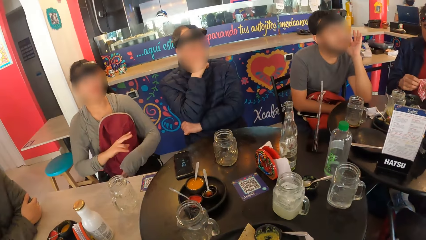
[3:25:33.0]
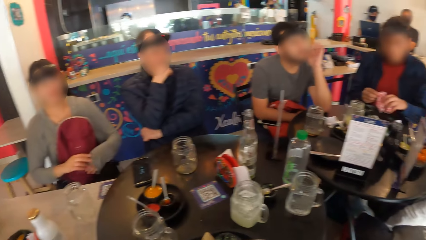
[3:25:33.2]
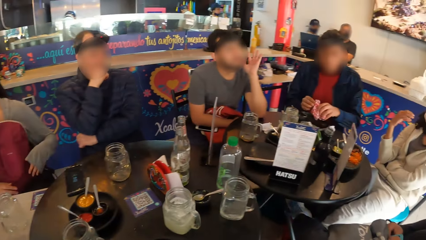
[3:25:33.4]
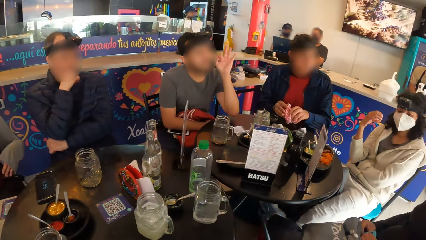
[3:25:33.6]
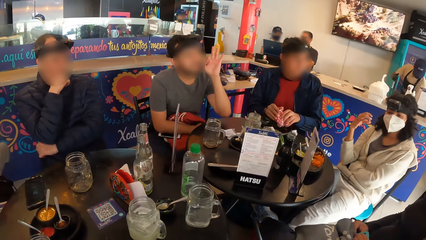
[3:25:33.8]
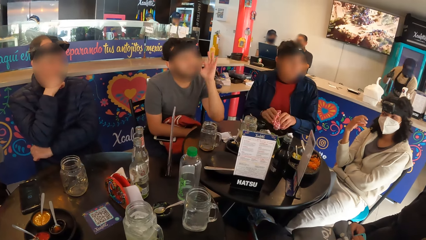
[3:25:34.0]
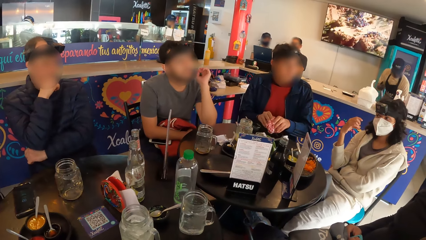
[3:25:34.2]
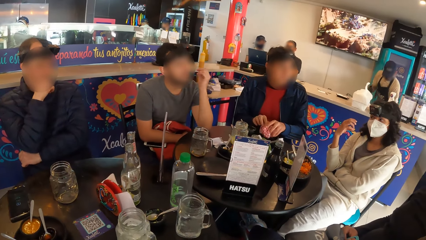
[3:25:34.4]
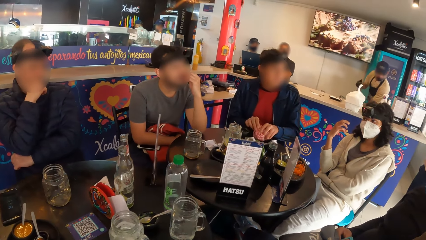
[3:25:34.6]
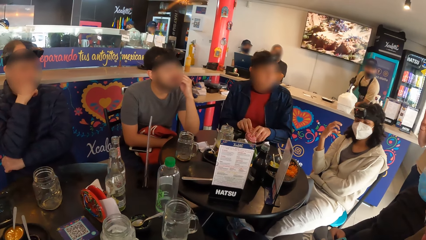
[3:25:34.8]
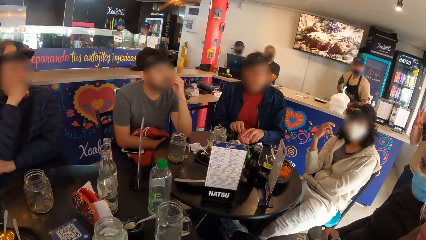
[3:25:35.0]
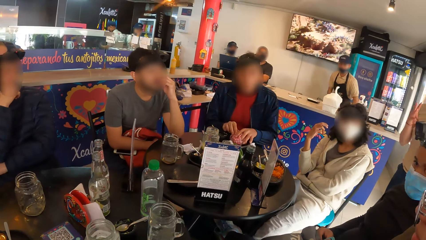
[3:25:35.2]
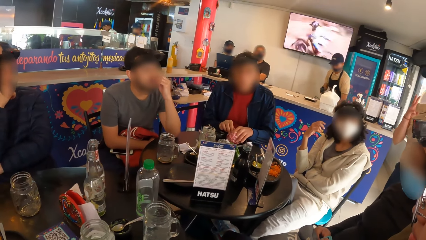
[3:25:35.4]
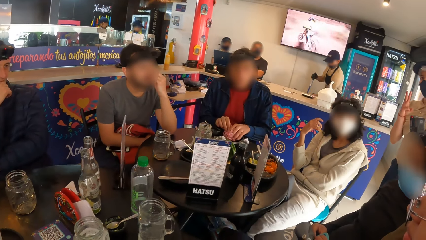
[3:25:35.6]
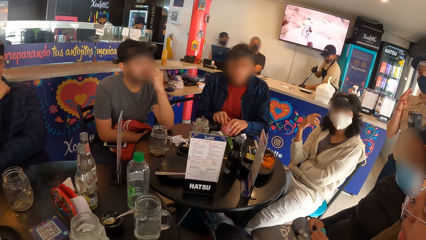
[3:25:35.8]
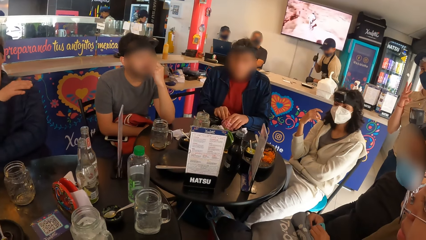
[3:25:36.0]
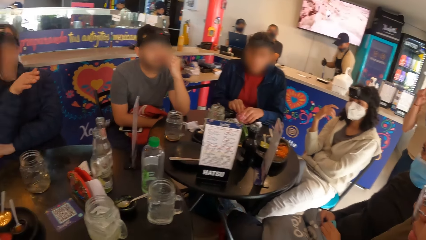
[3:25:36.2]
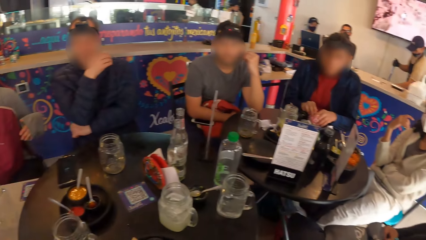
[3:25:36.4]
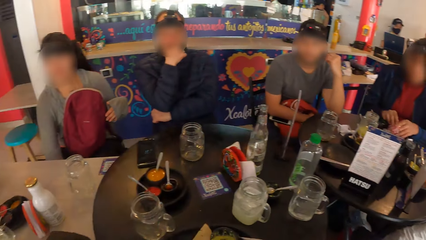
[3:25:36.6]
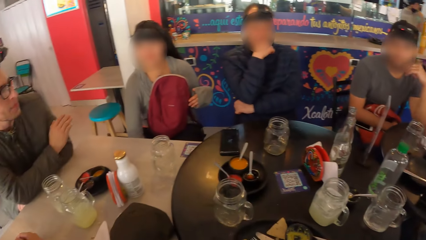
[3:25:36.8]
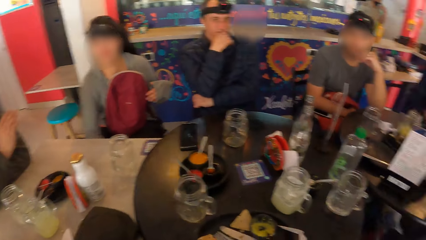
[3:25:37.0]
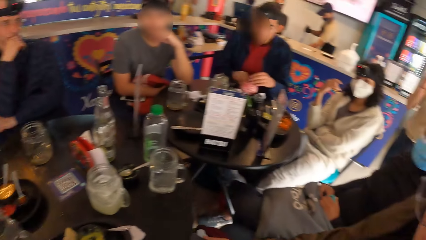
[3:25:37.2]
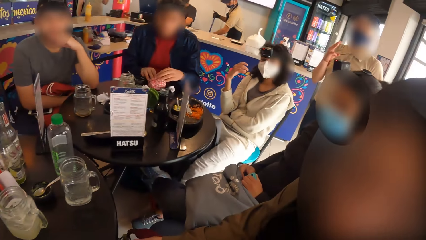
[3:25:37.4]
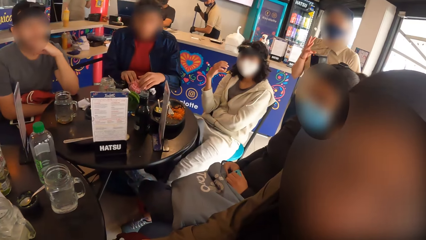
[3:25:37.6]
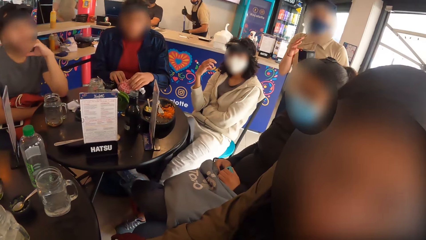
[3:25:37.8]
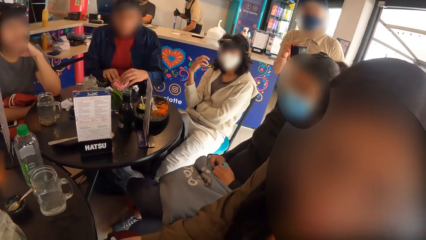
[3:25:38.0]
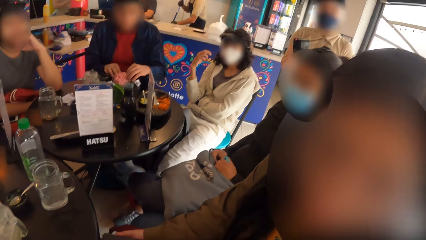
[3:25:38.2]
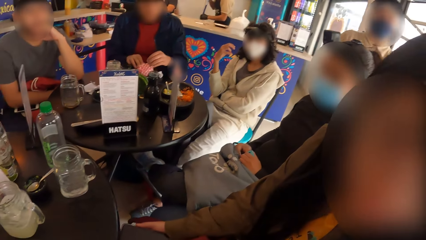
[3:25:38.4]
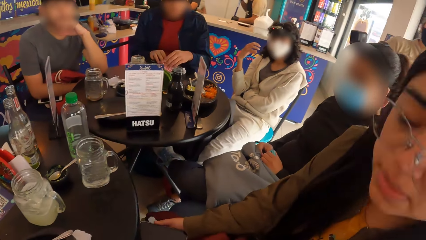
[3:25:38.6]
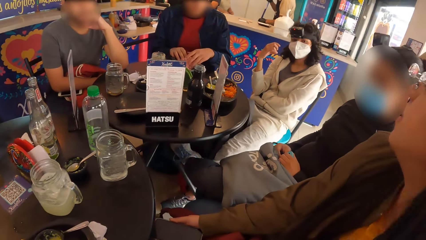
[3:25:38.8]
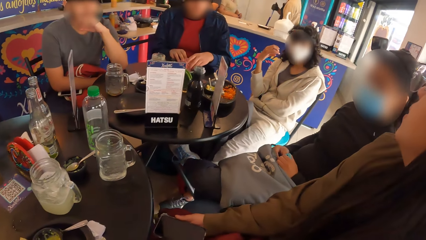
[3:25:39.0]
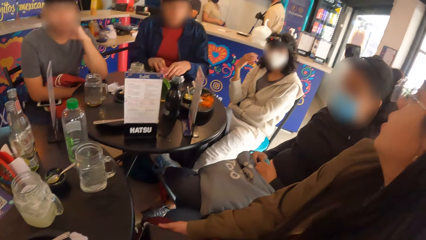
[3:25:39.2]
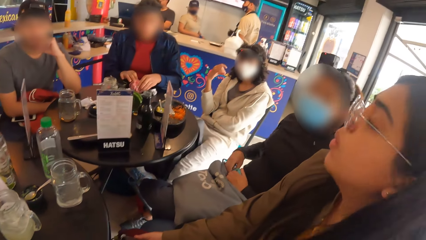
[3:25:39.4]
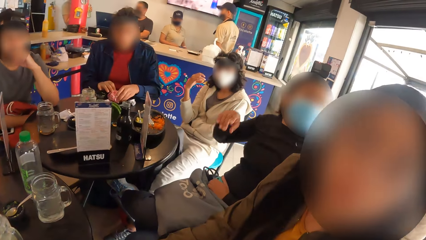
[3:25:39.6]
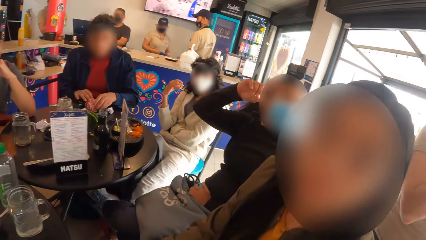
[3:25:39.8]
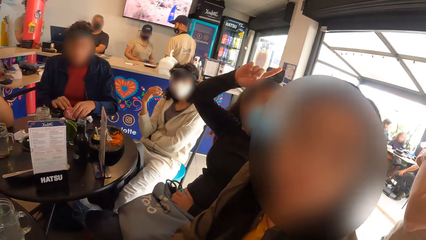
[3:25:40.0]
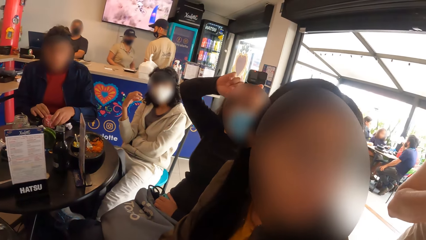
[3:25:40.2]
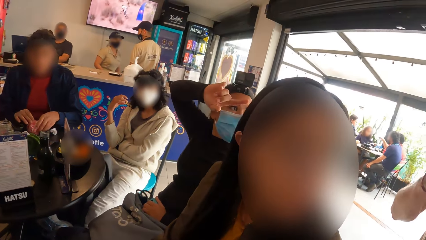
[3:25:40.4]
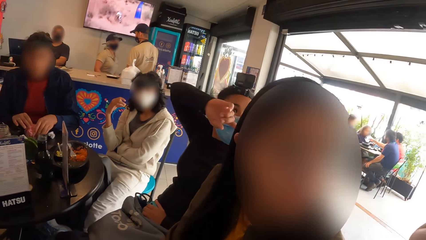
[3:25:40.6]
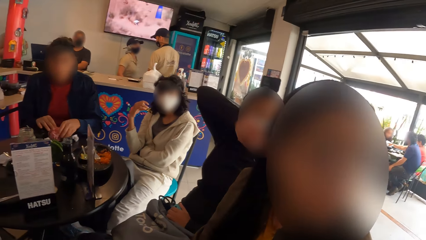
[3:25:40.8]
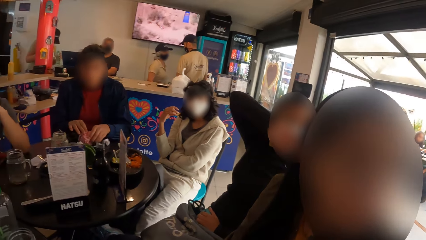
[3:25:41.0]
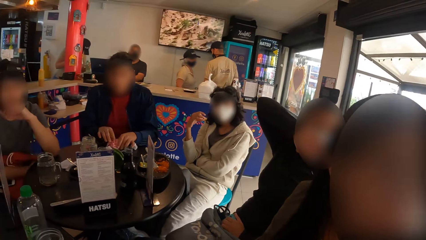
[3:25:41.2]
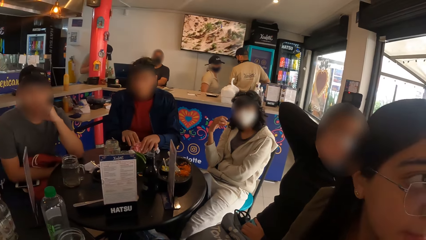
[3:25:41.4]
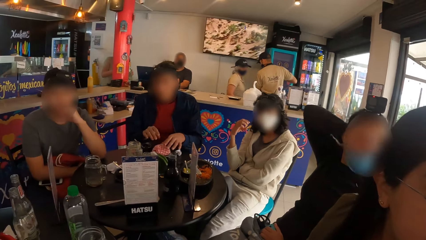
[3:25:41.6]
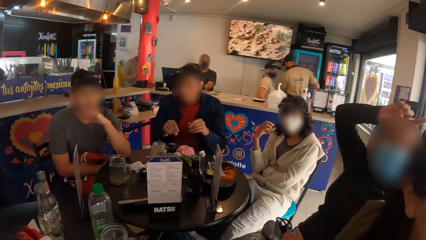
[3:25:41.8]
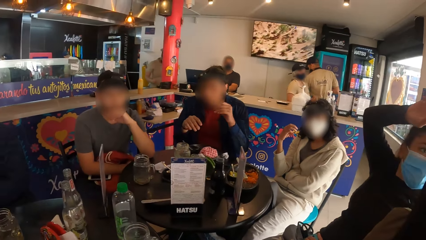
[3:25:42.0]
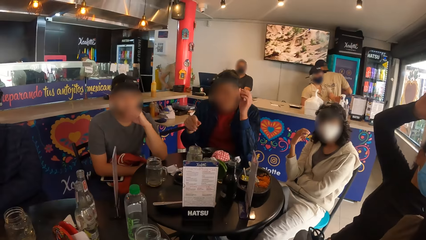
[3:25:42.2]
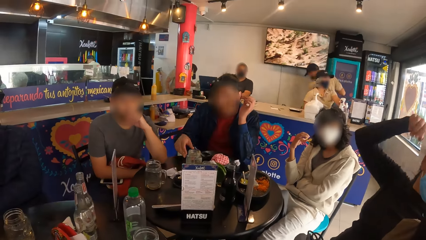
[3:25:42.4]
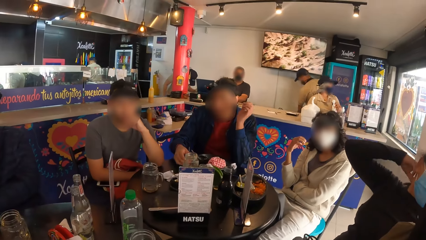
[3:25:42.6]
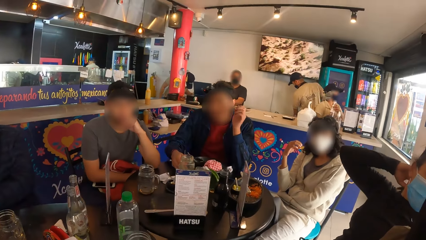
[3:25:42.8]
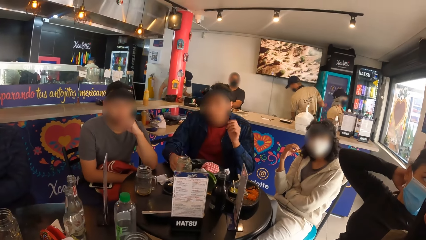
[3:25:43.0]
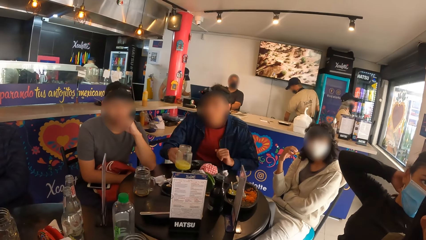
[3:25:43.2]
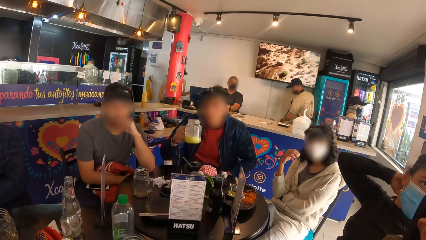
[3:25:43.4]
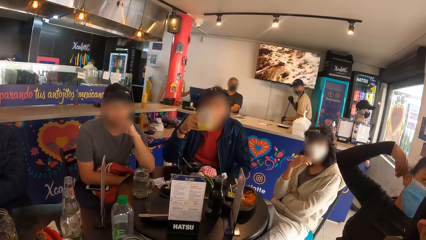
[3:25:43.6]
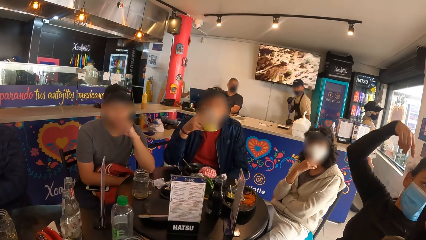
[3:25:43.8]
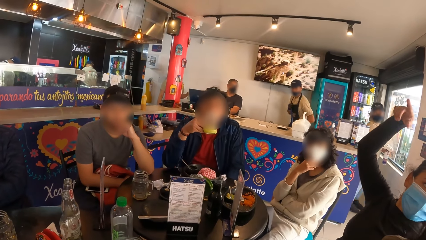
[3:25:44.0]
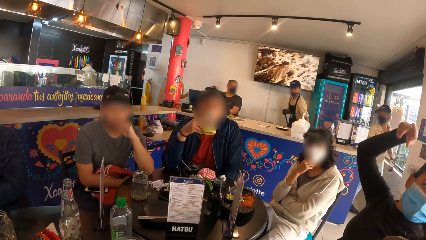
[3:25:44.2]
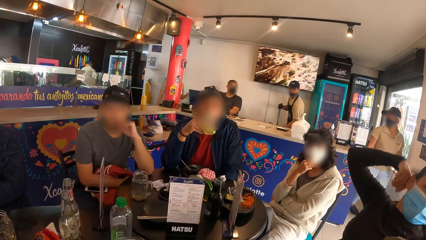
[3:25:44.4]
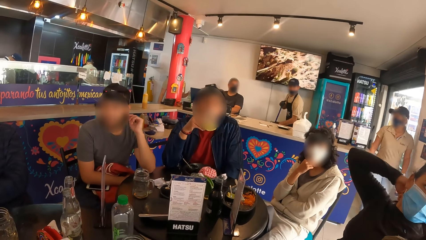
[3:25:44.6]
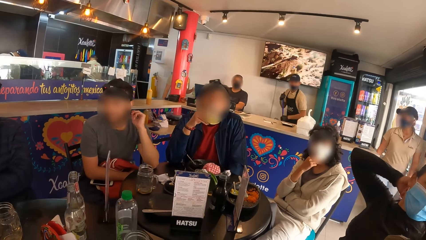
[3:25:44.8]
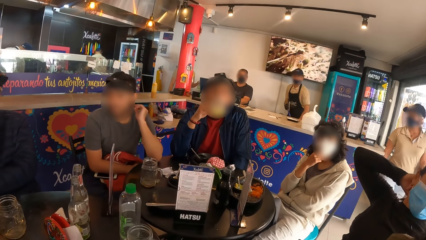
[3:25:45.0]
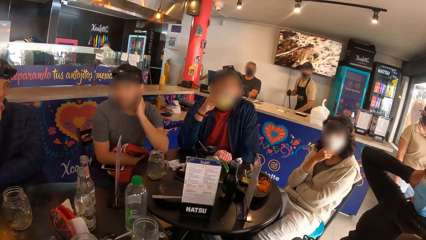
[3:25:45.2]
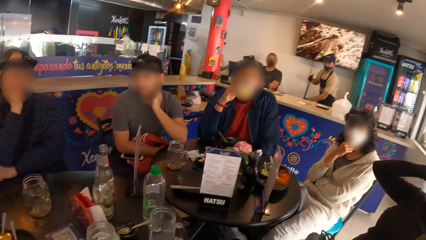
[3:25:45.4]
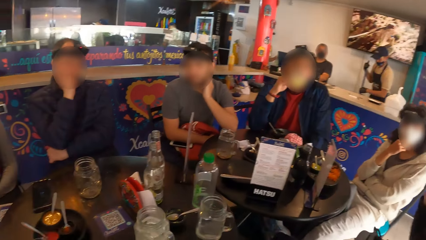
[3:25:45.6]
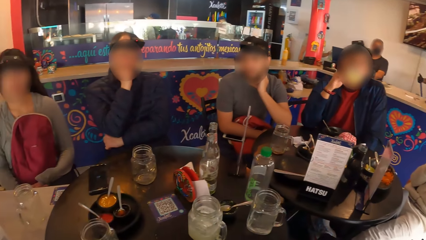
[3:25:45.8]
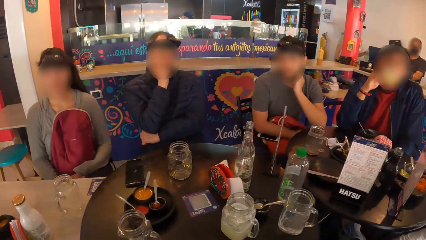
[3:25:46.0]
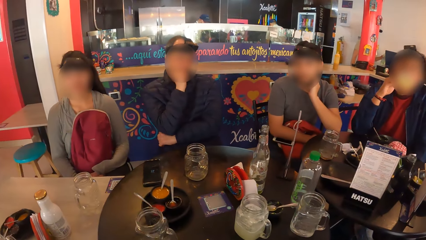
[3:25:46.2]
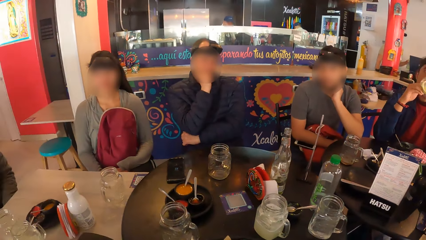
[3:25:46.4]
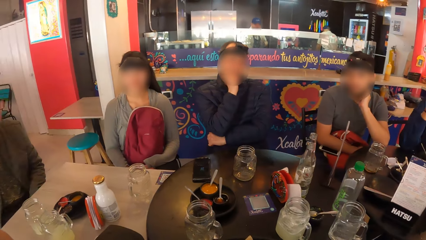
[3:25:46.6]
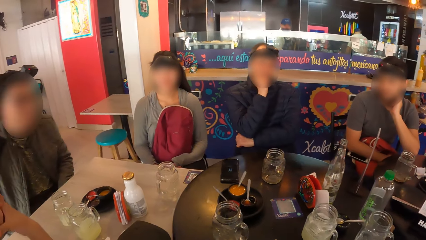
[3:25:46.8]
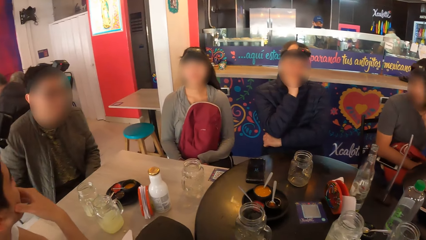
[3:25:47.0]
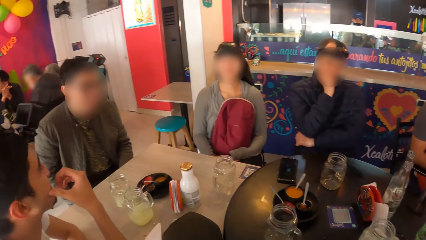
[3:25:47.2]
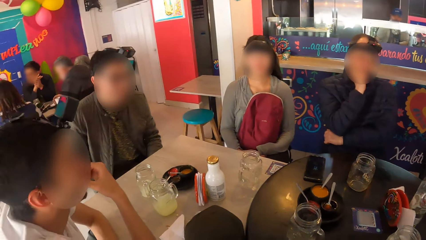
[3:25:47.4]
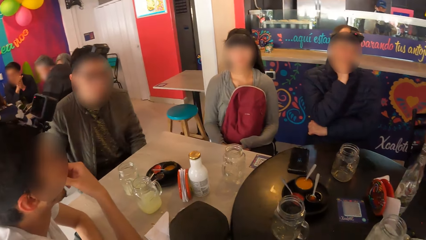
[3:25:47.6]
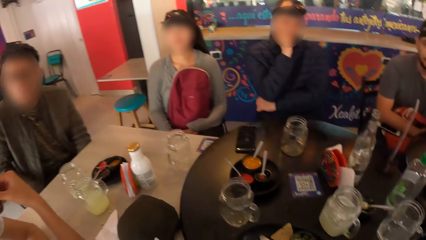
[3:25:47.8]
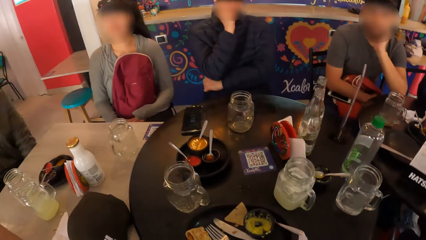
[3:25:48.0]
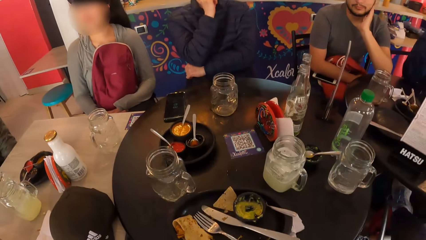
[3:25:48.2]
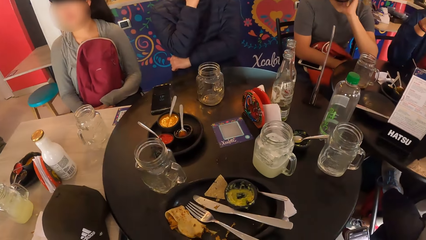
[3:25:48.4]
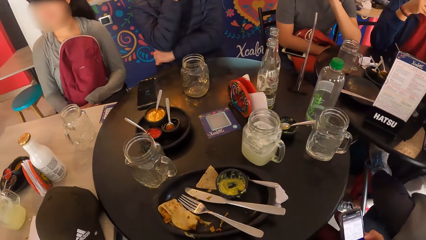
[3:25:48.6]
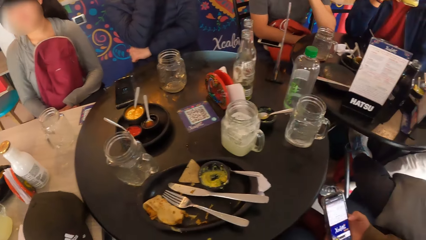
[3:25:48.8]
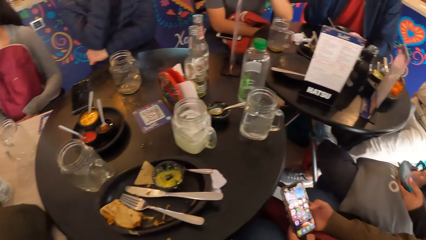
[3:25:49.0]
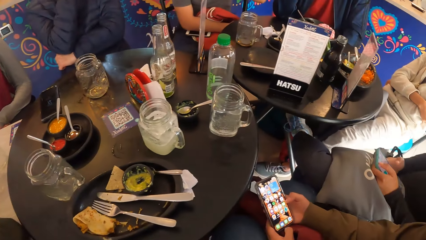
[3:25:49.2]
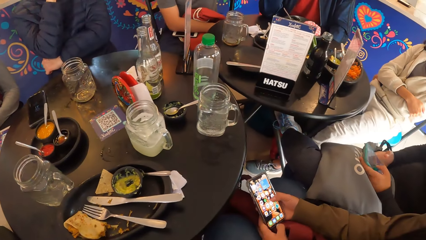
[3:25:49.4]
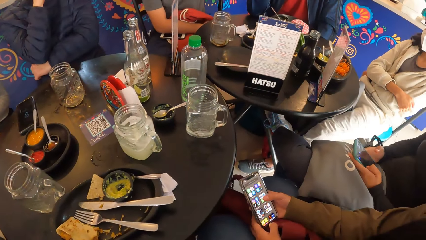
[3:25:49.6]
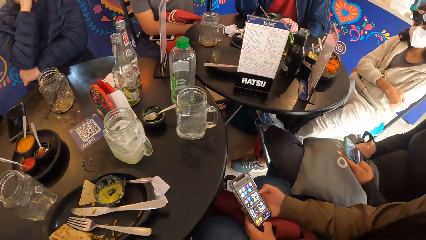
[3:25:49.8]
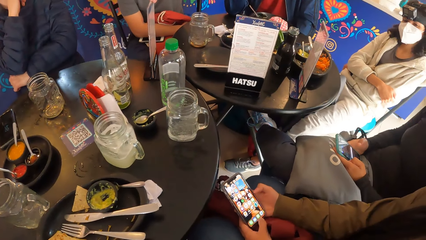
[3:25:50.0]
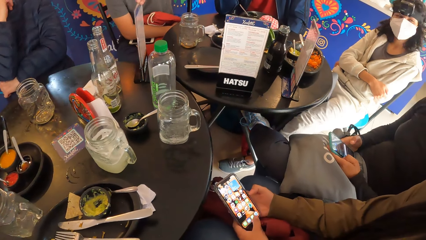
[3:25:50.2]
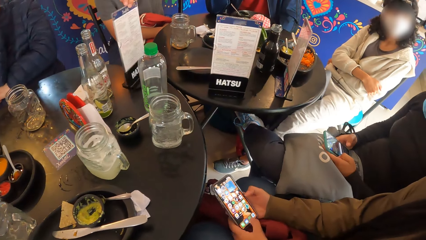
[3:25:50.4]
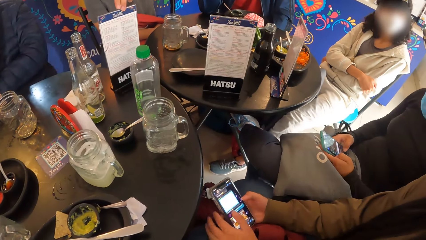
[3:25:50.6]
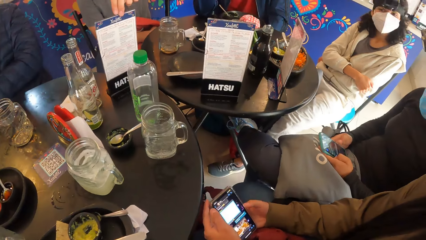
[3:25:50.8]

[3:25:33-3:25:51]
The waiter interacts with the group of people. A man picks up the cup on the table with his right hand. He drinks from the cup in his right hand. Another man interacts with a woman. Another woman operates a phone with both hands. A third woman operates the phone with both hands. A third man turns the menu on the table with his left hand.
